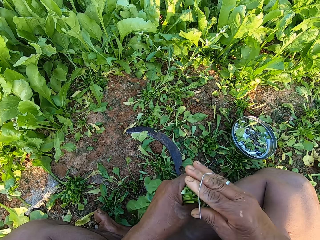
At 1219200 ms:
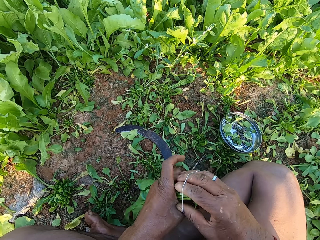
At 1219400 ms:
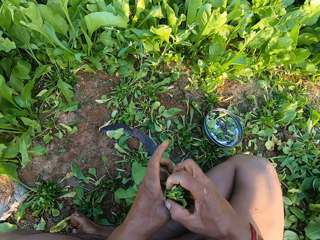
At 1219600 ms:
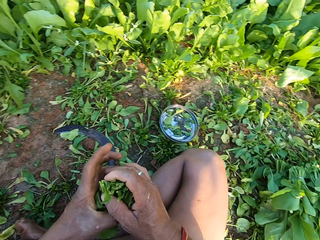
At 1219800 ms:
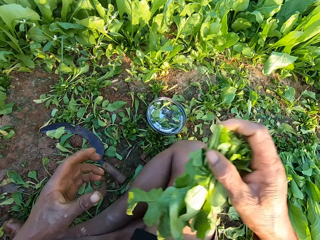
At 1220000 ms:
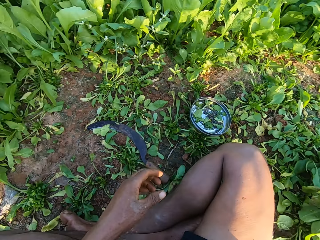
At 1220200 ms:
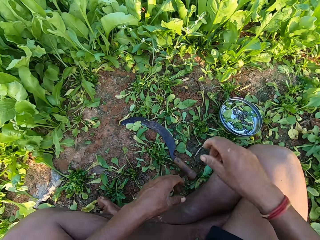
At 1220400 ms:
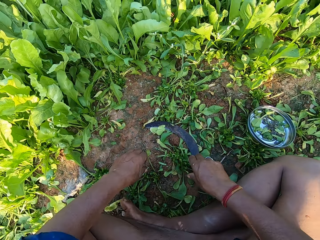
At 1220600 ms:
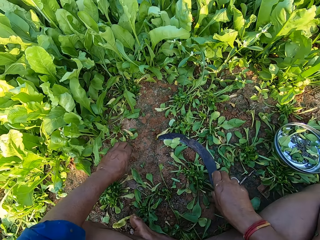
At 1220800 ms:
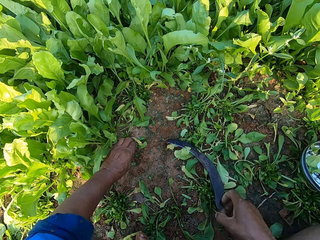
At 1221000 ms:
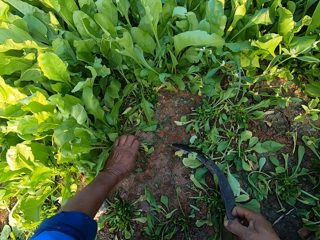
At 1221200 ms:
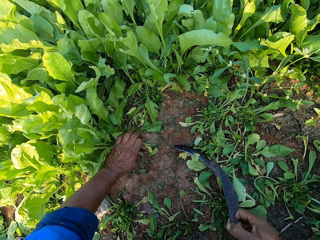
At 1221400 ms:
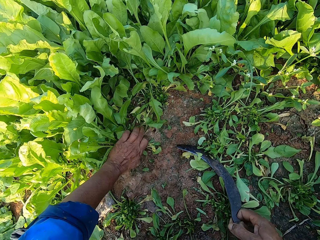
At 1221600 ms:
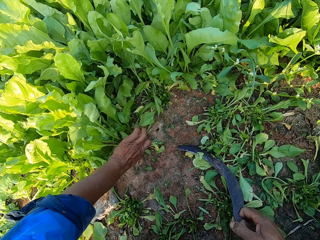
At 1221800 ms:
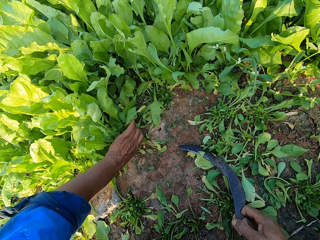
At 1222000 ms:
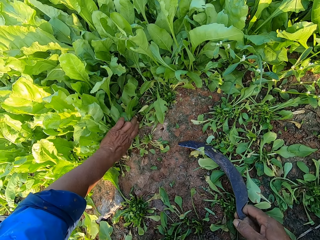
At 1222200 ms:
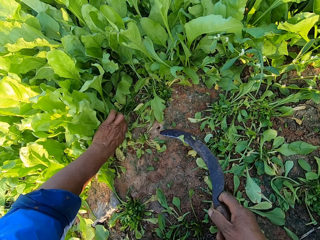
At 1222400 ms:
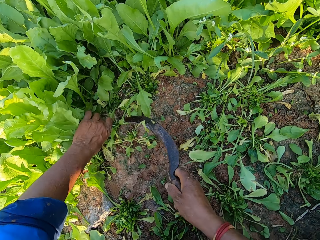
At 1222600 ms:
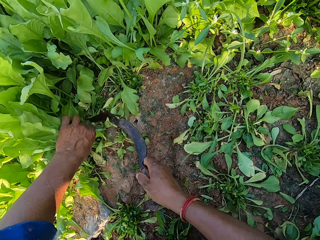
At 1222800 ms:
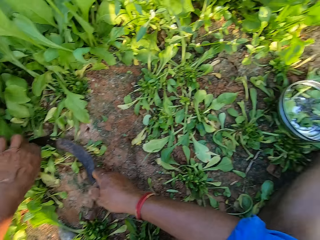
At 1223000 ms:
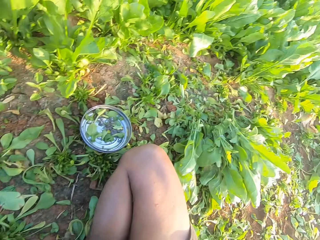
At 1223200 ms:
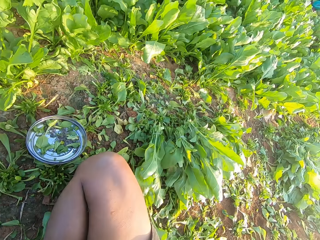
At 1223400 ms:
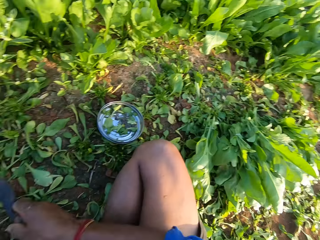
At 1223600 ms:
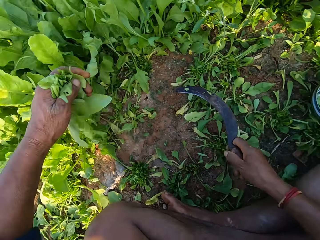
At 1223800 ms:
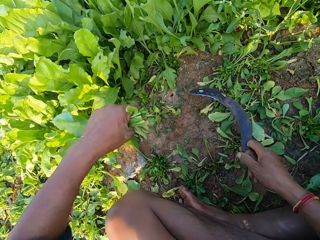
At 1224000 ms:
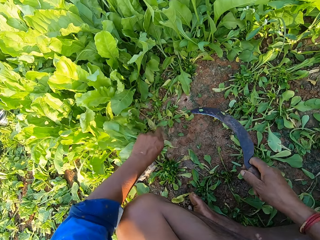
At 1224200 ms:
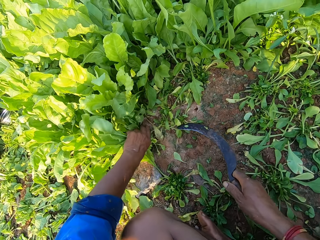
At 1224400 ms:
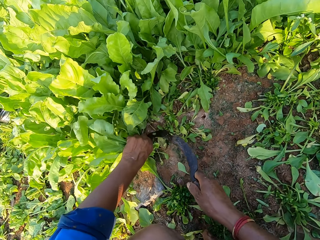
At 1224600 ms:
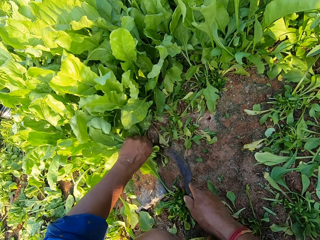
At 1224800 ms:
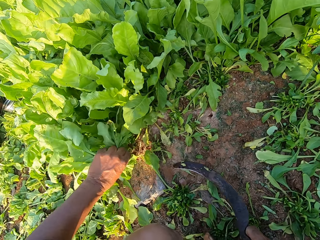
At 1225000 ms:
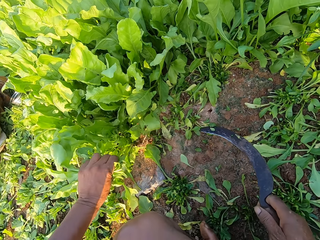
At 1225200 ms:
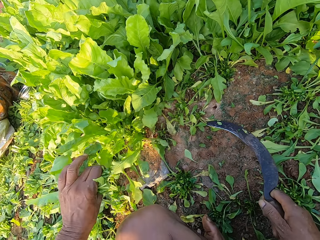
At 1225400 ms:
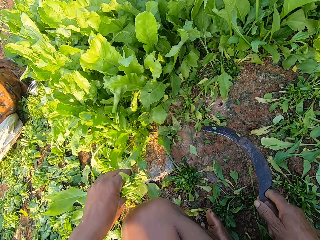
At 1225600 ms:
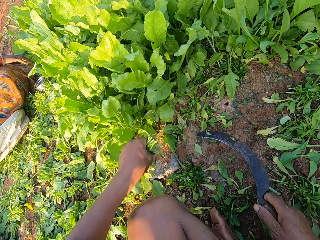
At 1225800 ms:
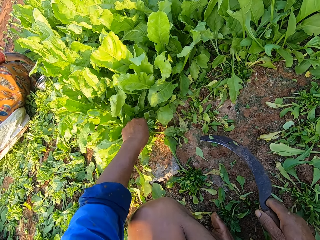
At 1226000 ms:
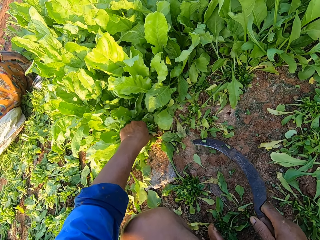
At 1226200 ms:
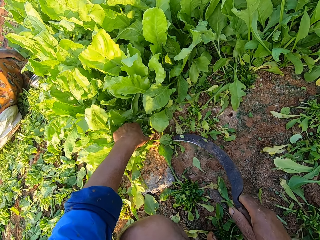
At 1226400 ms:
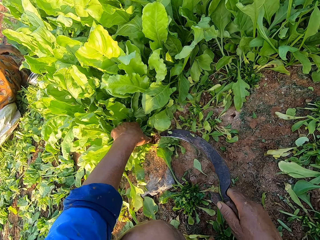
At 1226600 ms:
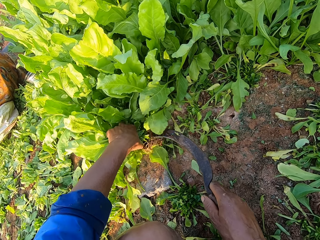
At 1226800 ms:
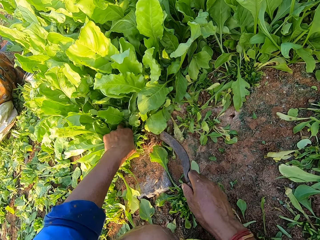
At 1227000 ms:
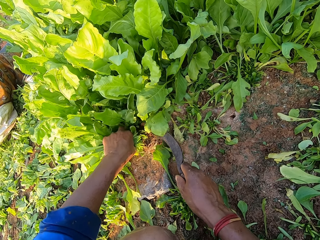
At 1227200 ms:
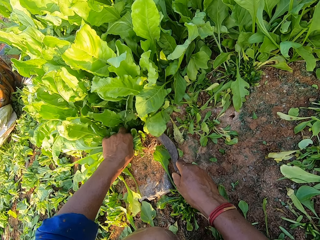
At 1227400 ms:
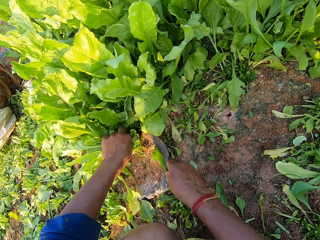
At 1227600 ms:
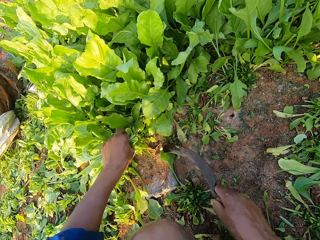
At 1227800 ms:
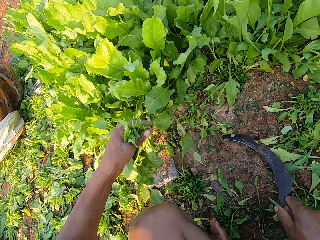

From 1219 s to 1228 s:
The camera wearer ties the spinaches in her left hand with the rubber band in her right hand. She talks. She drops the spinaches on the ground with her right hand. She picks up the hand sickle from the ground with her right hand. She holds the spinaches on the ground with her left hand. She cuts the spinaches on the ground with the hand sickle in her right hand. She looks to her right. She holds the spinaches on the ground with her left hand. She cuts the spinaches on the ground with the hand sickle in her right hand. She holds the spinaches on the ground with her left hand. She cuts the spinaches on the ground with the hand sickle in her right hand.

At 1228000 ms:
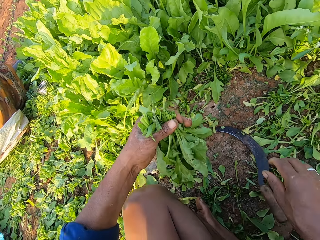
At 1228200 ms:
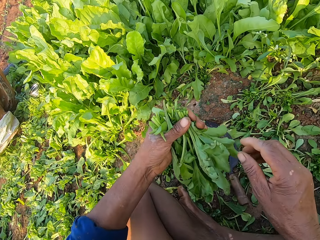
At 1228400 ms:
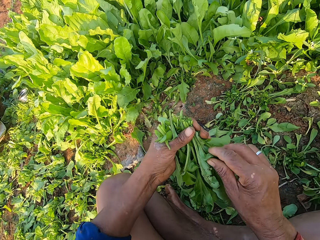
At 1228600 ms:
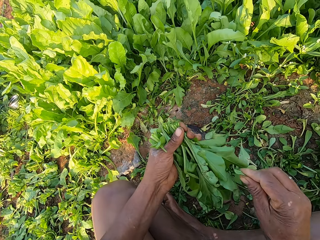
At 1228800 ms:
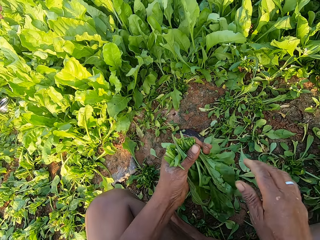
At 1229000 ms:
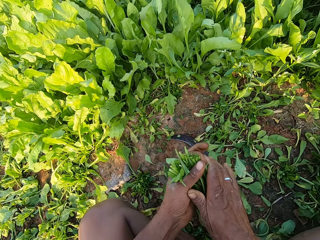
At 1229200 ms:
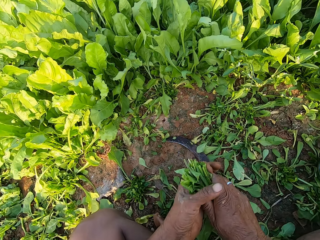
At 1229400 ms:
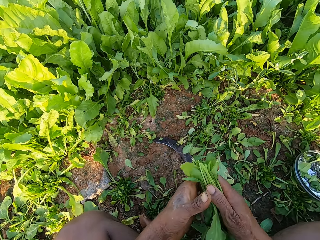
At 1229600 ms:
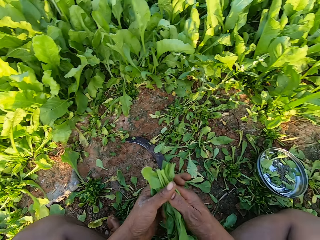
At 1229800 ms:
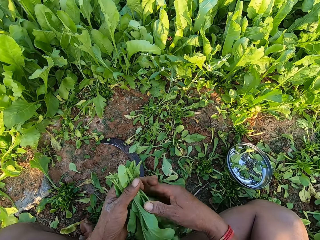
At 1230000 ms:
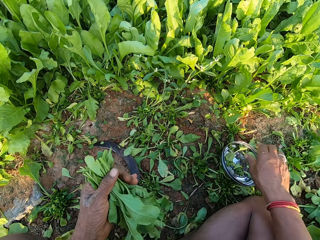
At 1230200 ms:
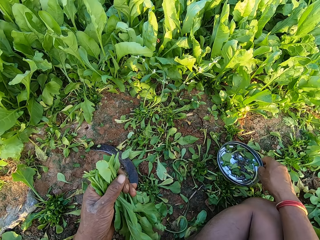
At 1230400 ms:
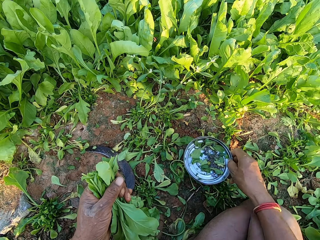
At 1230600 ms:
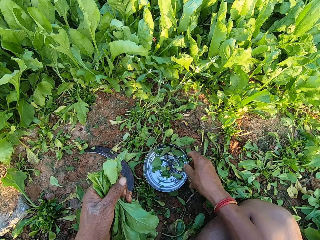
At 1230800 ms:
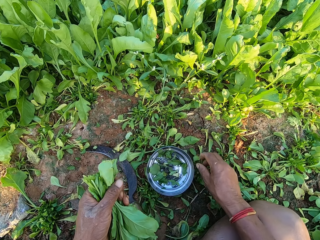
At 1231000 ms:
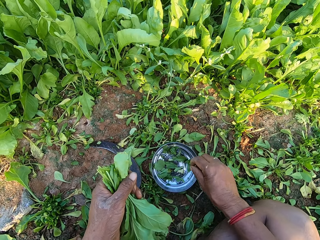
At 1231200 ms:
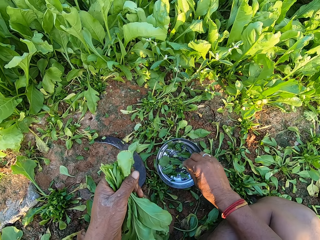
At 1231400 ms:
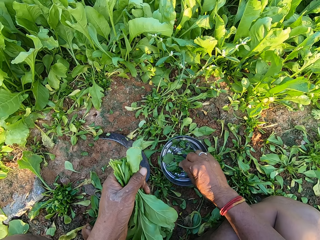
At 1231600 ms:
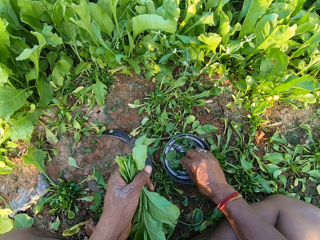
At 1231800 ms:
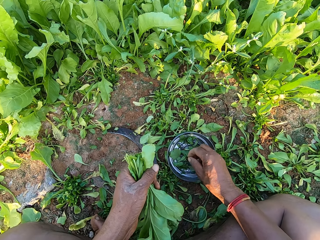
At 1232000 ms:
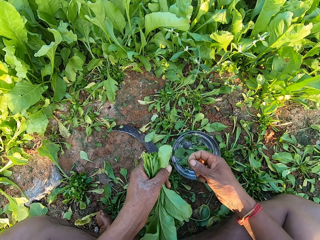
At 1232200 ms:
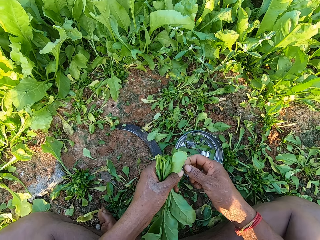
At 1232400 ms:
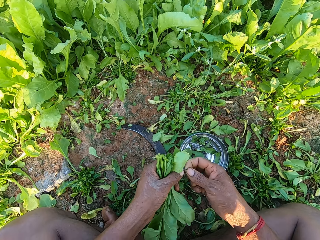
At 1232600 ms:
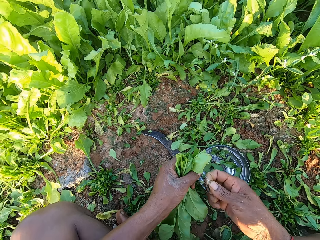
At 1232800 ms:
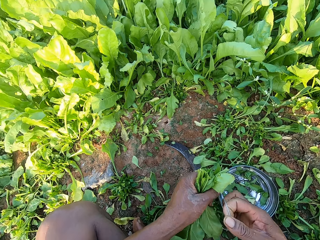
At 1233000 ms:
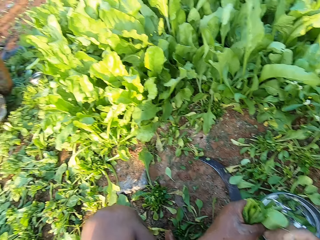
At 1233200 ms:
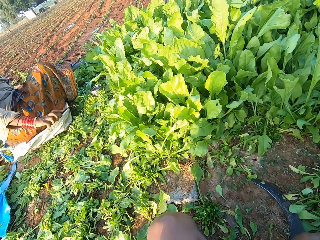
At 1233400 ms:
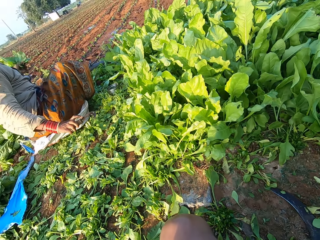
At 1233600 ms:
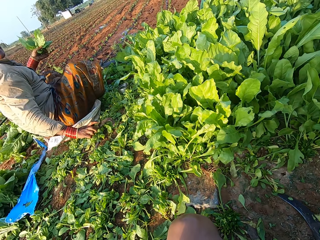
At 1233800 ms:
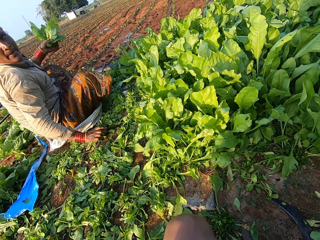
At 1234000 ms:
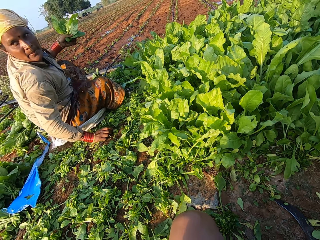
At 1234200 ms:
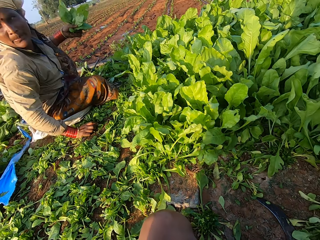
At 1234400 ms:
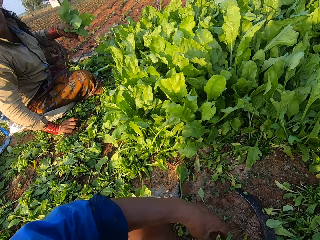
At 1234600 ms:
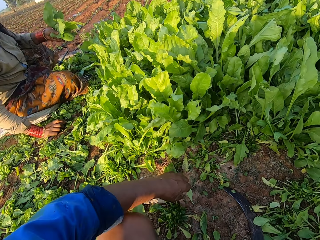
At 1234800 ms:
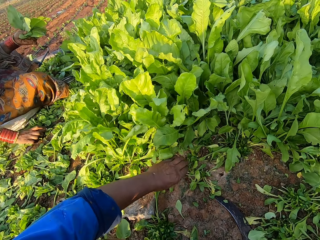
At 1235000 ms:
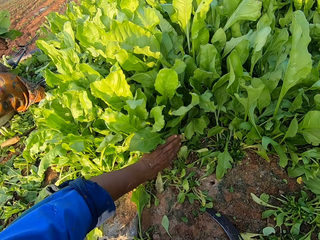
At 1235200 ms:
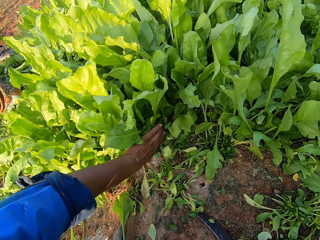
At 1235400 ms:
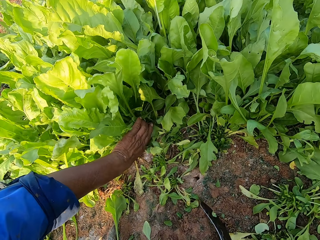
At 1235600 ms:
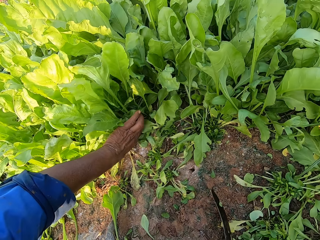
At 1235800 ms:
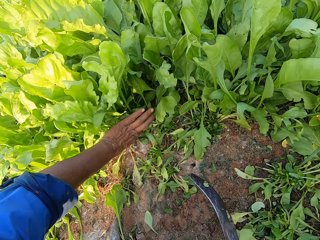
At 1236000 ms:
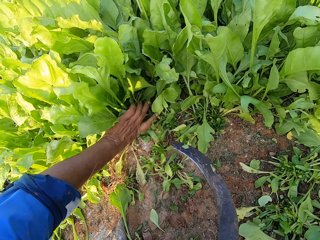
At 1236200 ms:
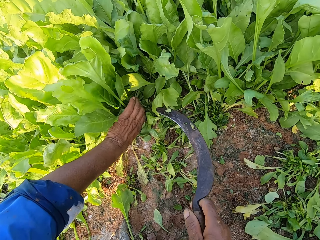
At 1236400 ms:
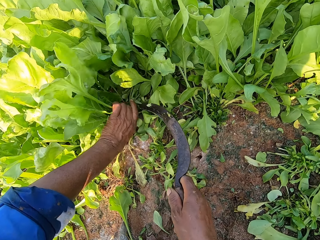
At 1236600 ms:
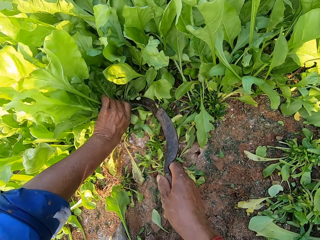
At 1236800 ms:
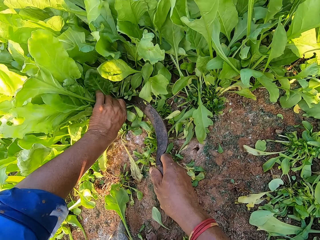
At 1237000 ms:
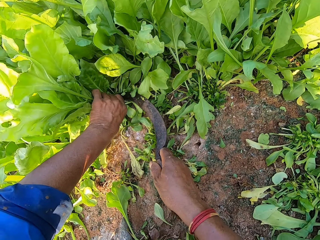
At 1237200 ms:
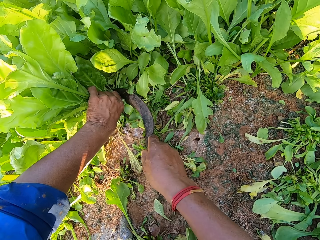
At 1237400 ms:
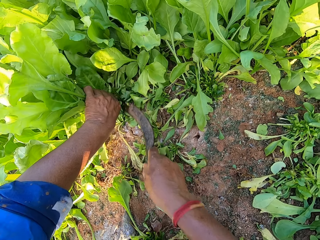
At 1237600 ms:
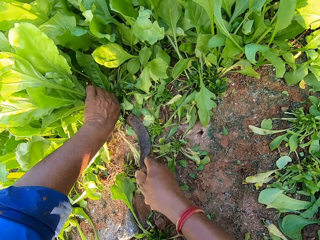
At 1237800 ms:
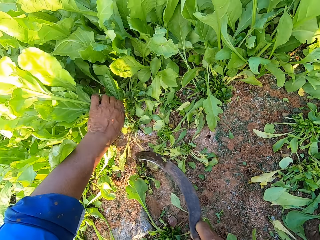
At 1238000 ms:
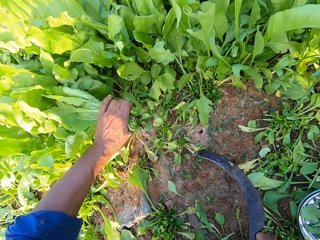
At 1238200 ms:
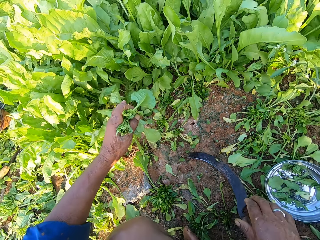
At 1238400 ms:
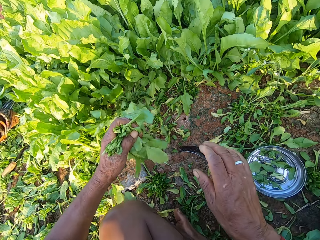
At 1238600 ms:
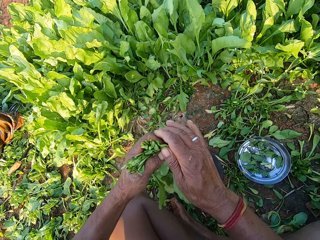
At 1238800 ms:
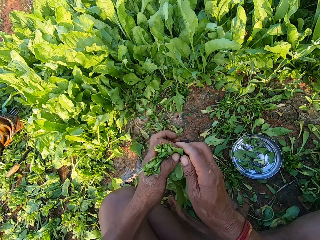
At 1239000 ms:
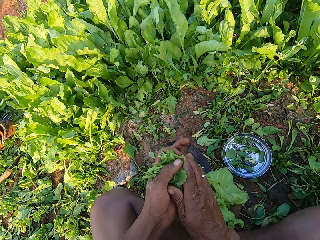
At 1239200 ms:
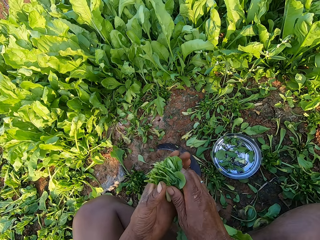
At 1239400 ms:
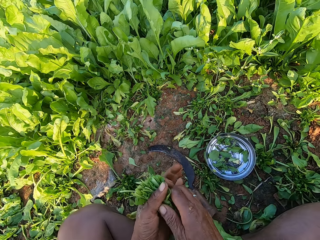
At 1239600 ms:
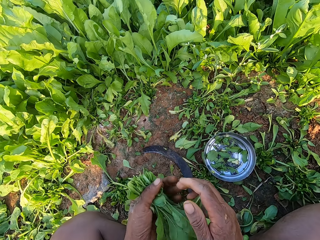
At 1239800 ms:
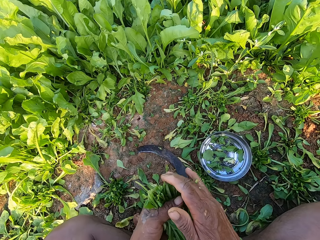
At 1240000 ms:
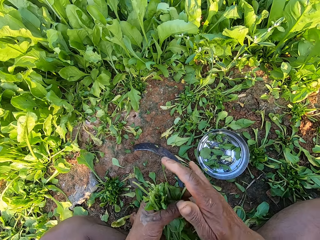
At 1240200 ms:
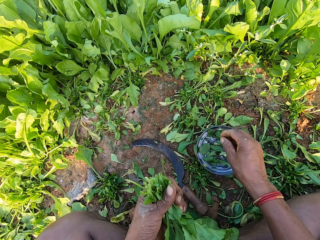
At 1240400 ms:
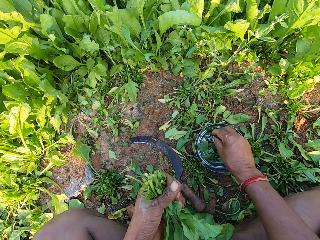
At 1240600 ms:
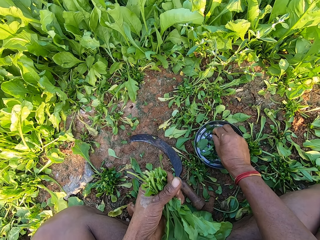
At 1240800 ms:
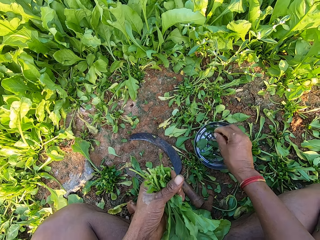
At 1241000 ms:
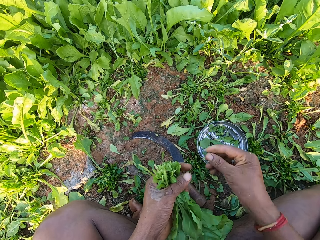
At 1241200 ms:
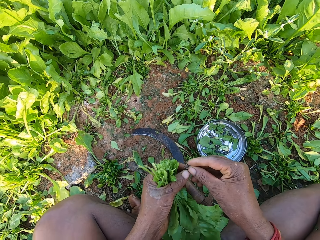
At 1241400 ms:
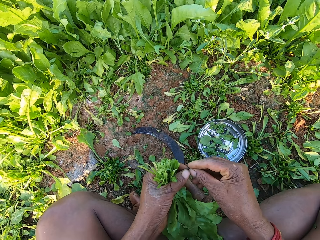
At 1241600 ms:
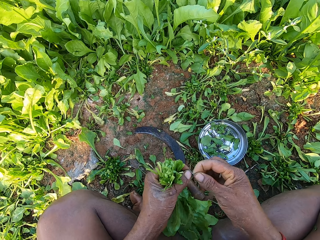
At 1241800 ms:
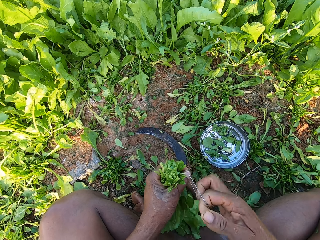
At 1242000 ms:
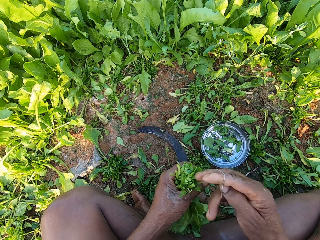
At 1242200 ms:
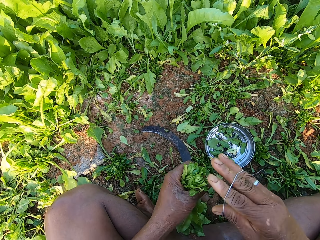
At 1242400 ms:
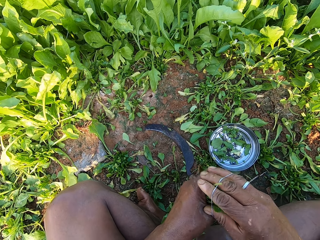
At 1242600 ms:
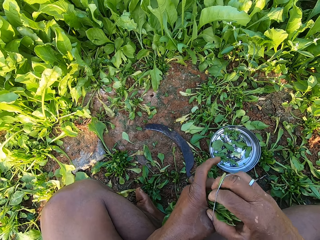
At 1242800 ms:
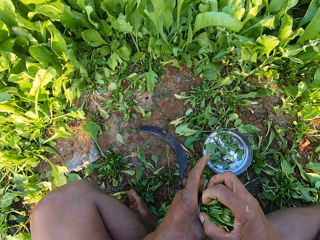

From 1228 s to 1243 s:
The camera wearer drops the hand sickle on the ground with her right hand. She pulls a dried leaf from the spinaches with her right hand. She drops the leaf on the ground with her right hand. She holds the spinaches with both hands. She talks. She holds the spinaches with her left hand. She moves the metal plate on the ground with her right hand. She picks up a rubber band from the plate on the ground with her right hand. She stretches the rubber band in her right hand with her left hand. She ties the spinaches in her left hand with the rubber band in her right hand. A woman drops a hand sickle on the ground with her right hand. The camera wearer laughs and looks at the woman. The woman holds spinaches with her left hand. The camera wearer holds the spinaches on the ground with her left hand. She picks up the hand sickle from the ground with her right hand. She cuts the spinaches on the ground with the hand sickle in her right hand. She drops the hand sickle on the ground with her right hand. She holds the spinaches with both hands. She holds the spinaches with her left hand. She picks up a rubber band from the plate on the ground with her right hand. She stretches the rubber band in her right hand with her left hand. She ties the spinaches in her left hand with the rubber band in her right hand.
